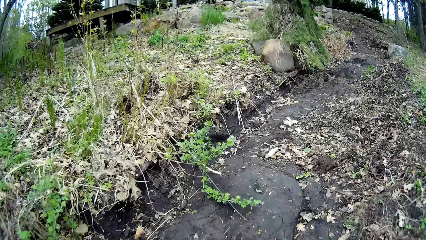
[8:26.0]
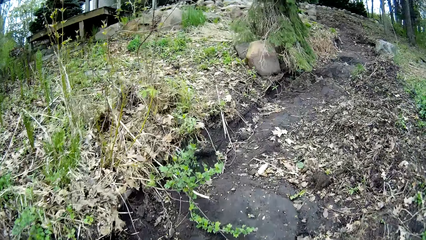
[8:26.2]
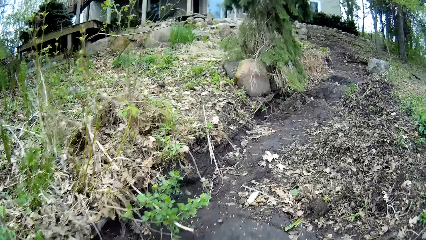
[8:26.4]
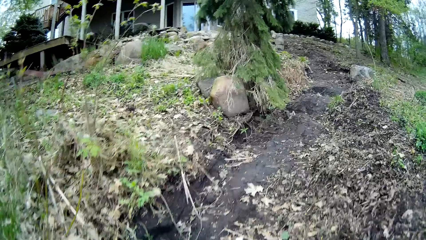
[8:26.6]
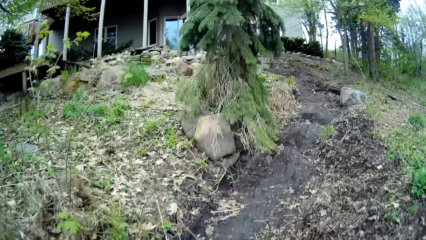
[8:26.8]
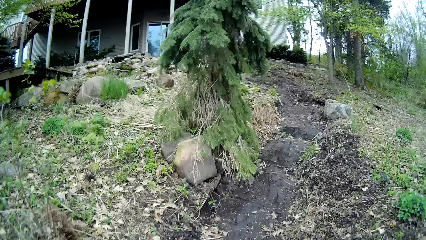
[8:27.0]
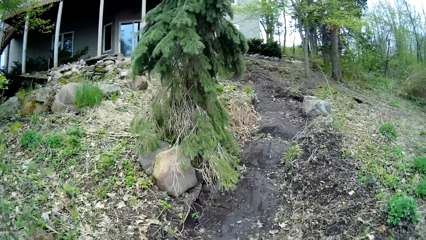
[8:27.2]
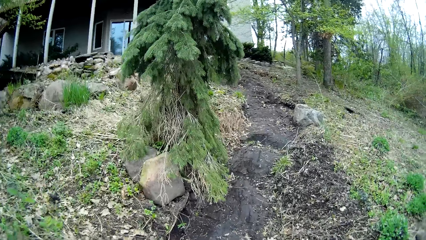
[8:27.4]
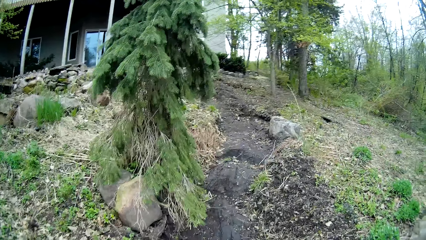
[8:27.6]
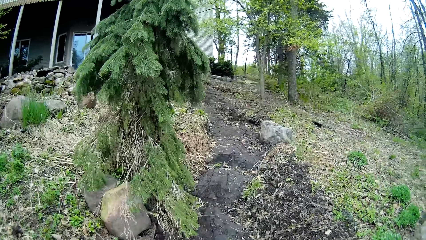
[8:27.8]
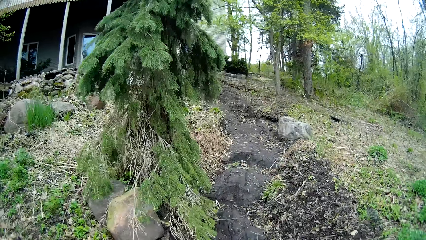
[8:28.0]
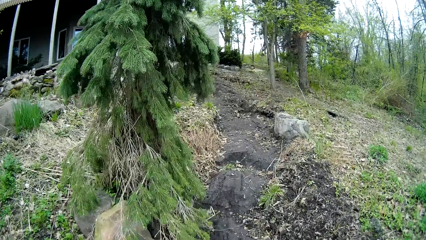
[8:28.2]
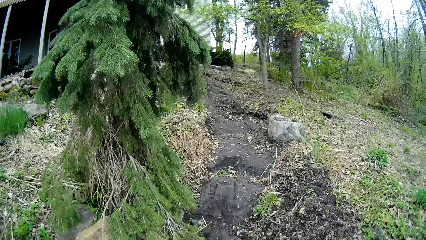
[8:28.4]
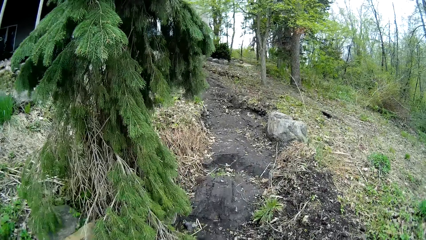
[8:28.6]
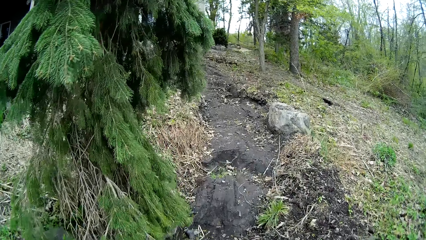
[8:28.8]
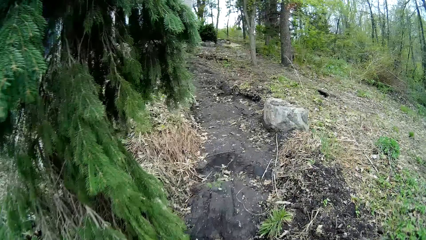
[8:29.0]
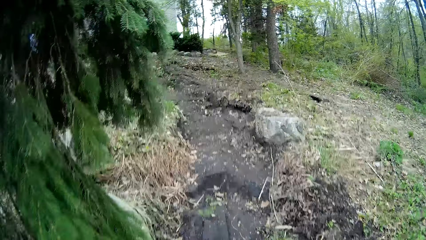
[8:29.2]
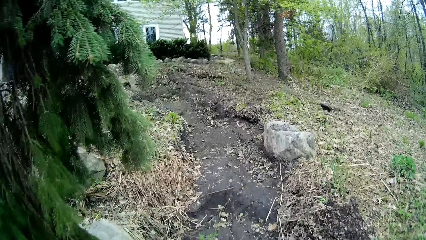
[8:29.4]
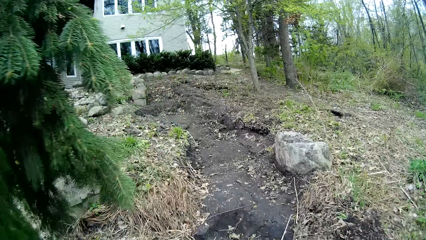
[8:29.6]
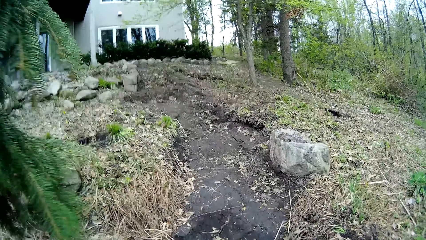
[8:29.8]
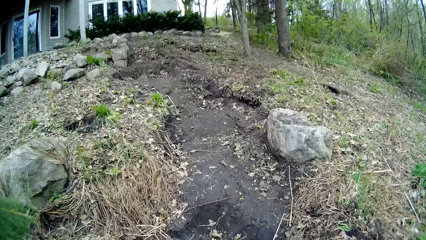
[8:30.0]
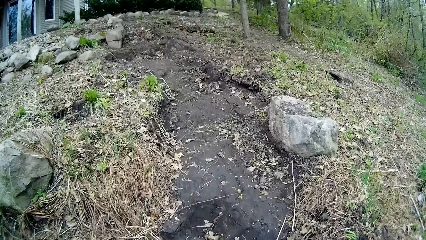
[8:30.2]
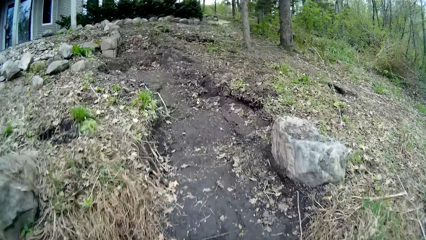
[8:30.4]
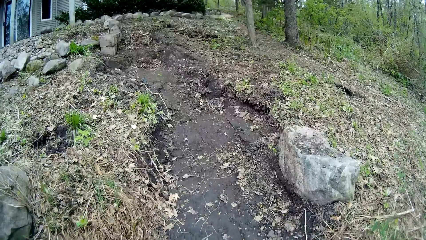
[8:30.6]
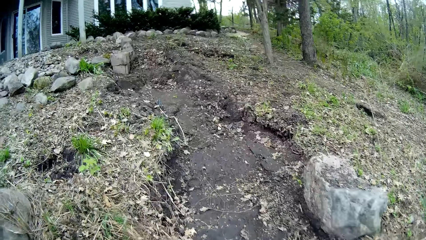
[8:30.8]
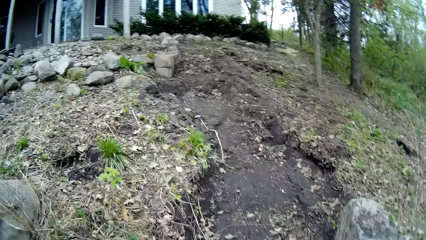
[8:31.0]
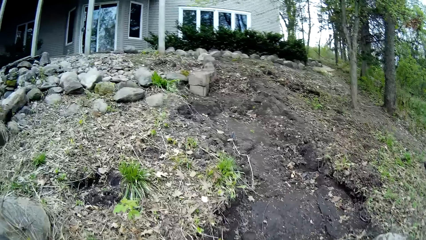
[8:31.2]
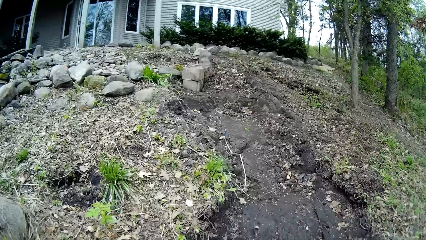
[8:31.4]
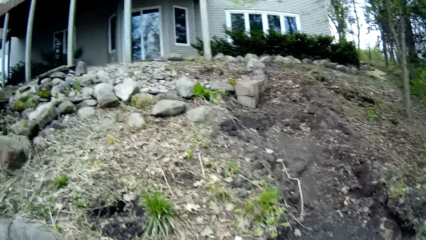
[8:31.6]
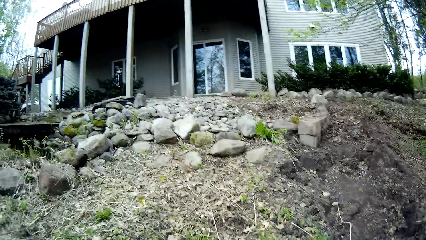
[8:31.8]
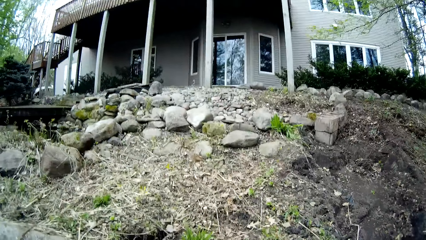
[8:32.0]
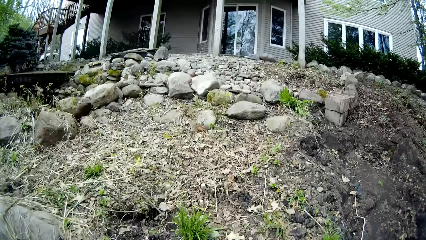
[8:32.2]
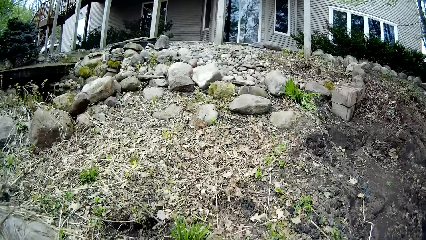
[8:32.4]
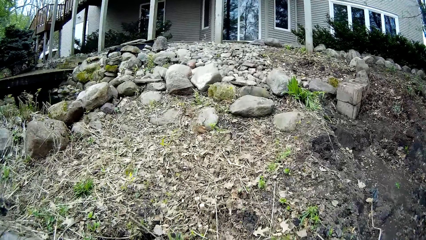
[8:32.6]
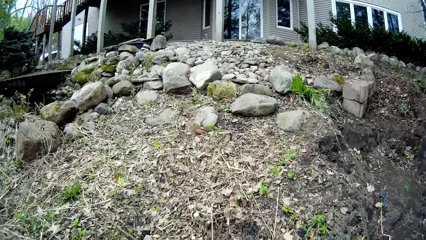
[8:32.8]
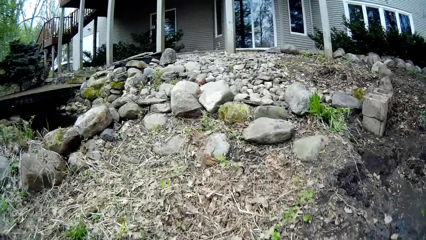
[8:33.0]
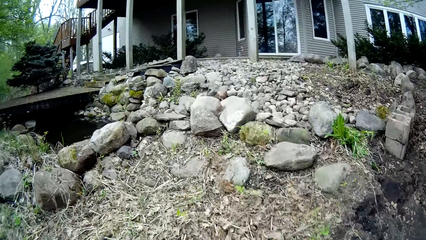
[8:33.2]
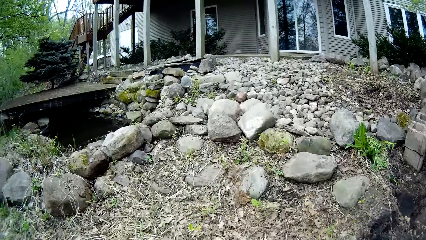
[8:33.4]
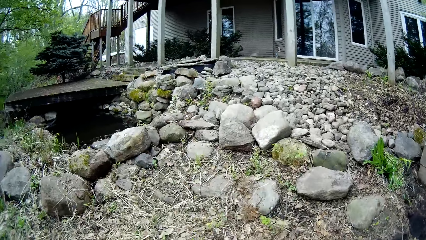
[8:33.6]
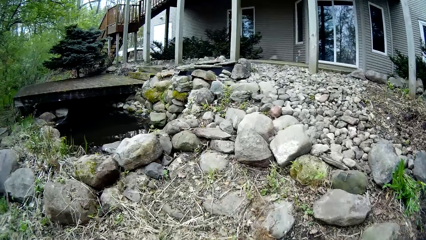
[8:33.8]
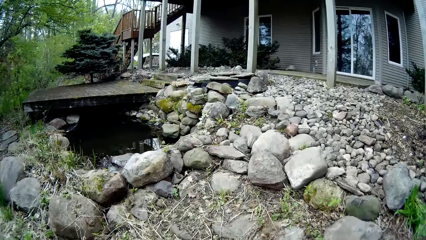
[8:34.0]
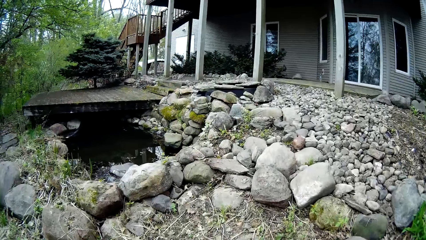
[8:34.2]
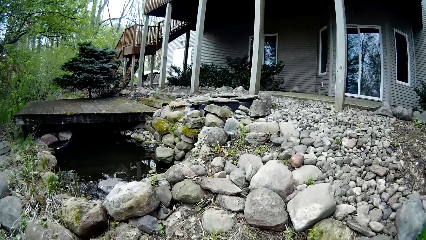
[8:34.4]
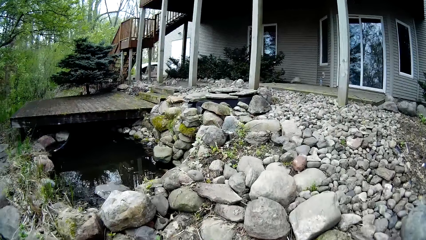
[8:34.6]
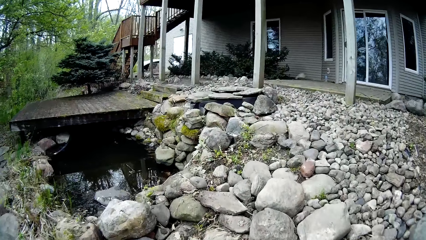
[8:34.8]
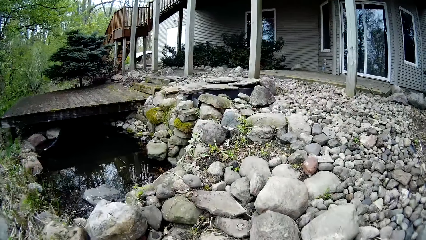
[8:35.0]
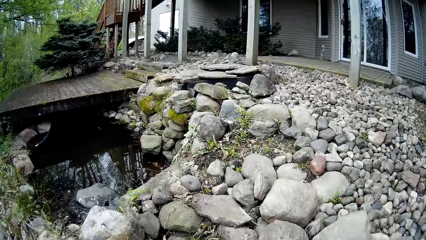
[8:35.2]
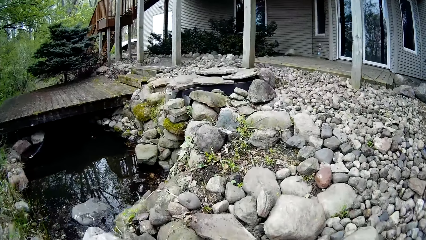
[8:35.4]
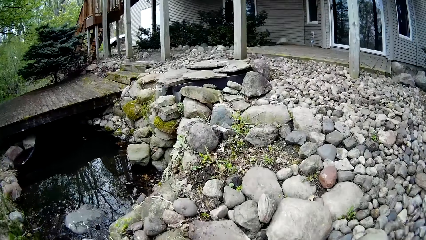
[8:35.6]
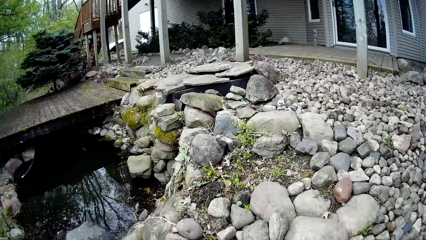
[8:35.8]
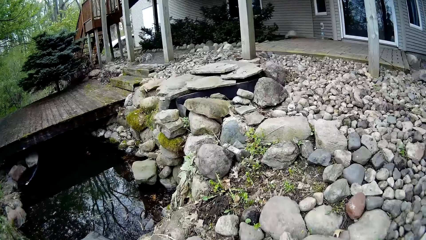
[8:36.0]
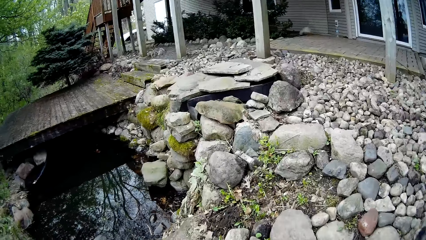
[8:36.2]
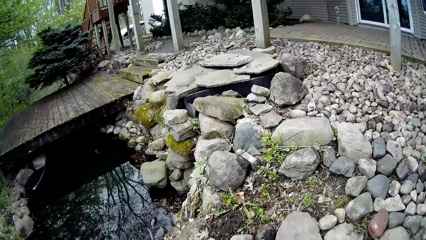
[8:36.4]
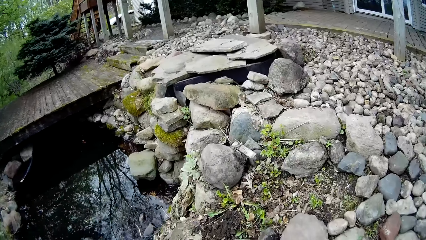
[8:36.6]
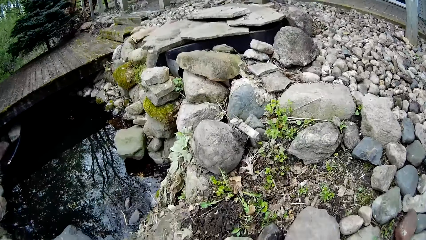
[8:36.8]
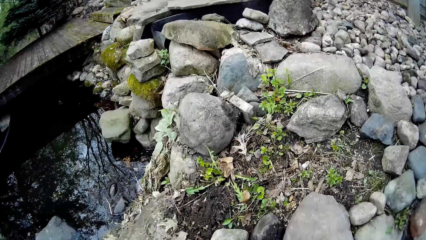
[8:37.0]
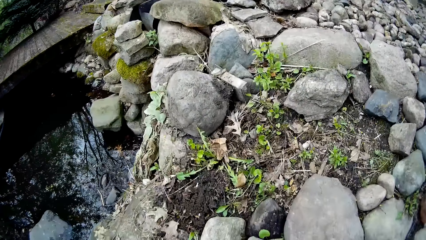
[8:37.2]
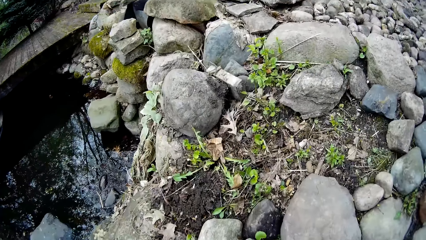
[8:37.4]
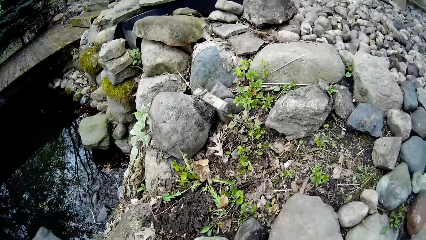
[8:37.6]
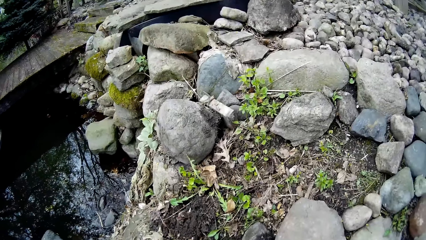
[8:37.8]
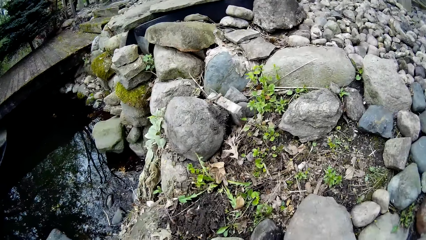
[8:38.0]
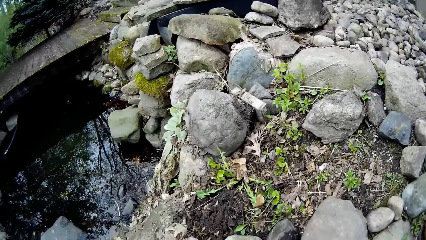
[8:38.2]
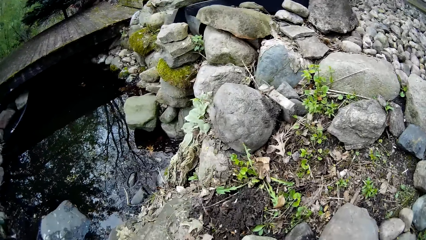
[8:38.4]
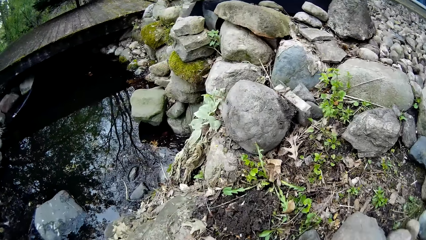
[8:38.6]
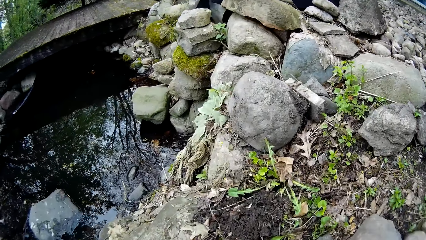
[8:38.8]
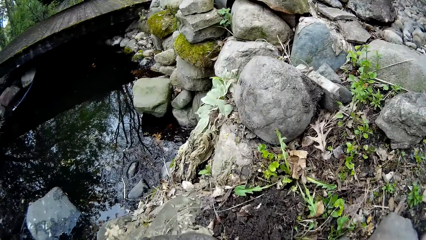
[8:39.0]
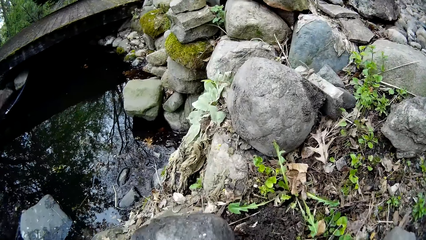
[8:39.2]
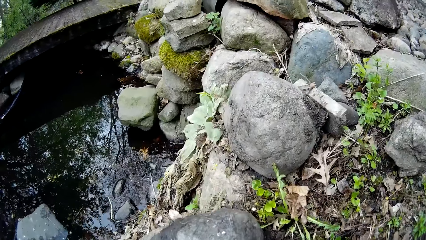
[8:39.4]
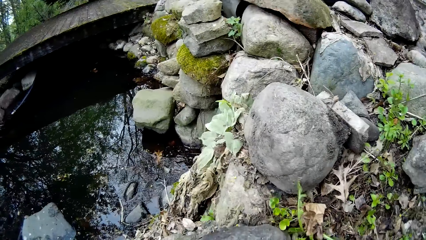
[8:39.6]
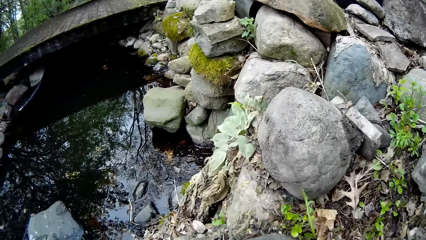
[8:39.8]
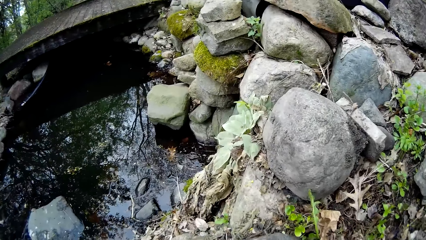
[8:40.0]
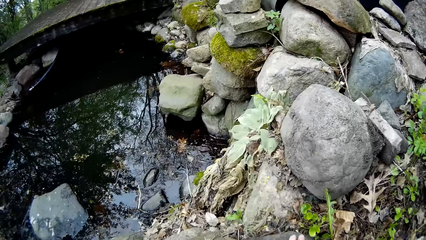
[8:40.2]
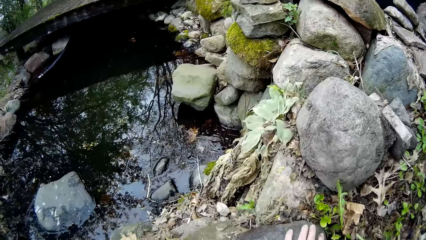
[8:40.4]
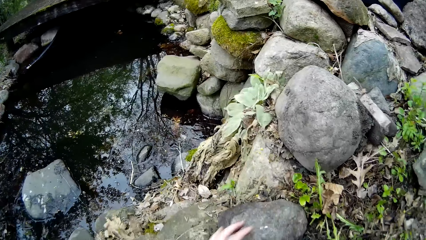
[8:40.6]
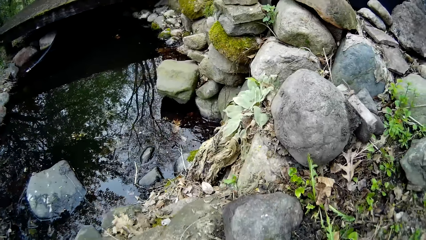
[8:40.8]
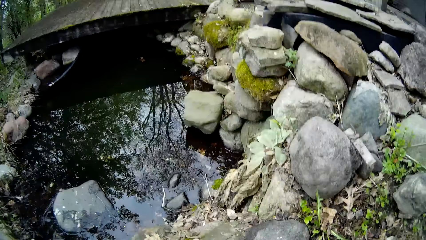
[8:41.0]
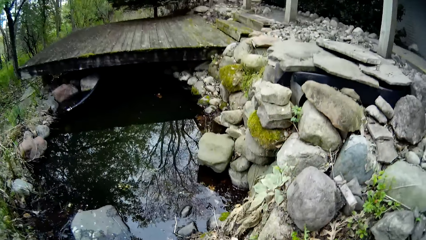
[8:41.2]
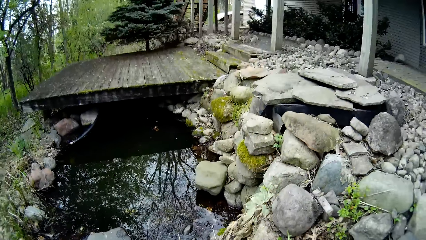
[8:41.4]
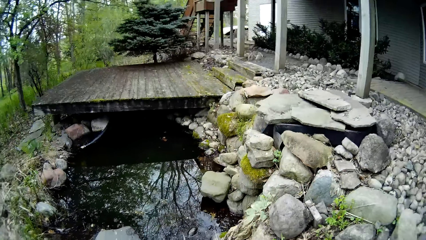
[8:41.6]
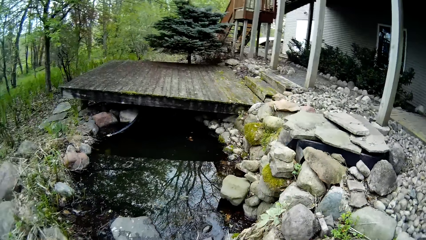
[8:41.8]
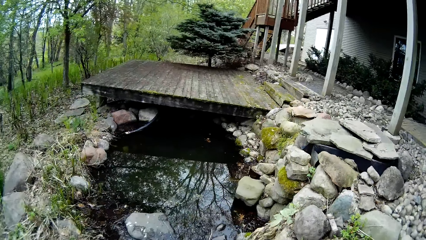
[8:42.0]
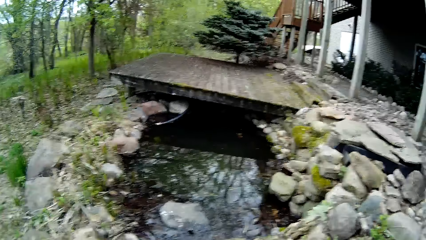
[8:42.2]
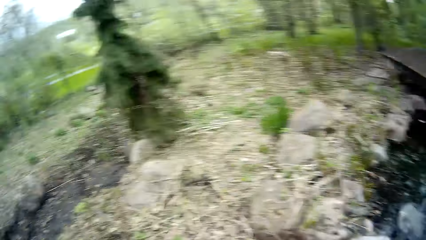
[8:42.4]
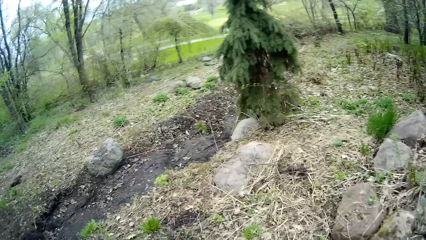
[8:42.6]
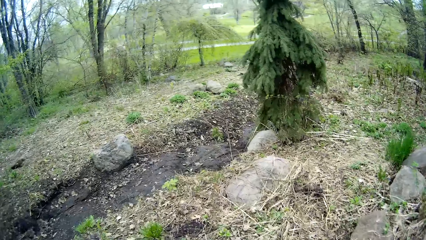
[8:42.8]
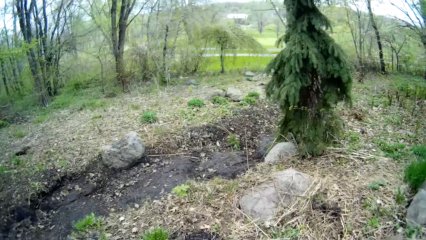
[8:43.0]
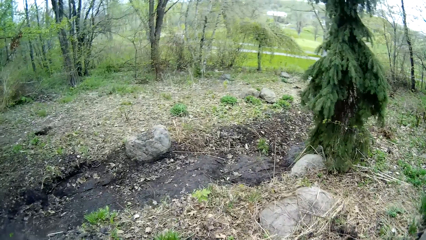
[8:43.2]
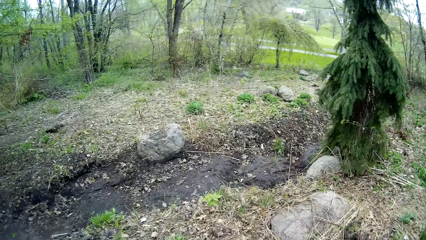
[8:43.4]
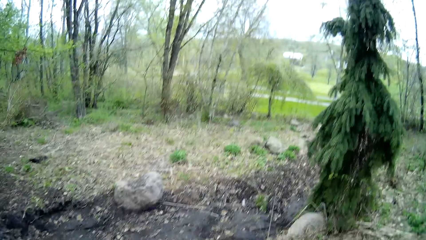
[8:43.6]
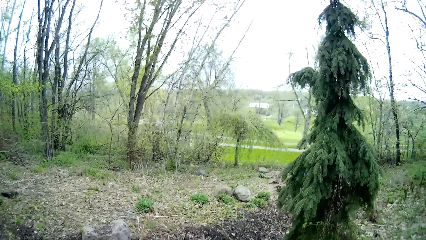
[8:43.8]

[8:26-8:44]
The camera wearer bends down. She places a stone on the shrub with her hands. She looks around the compound.
